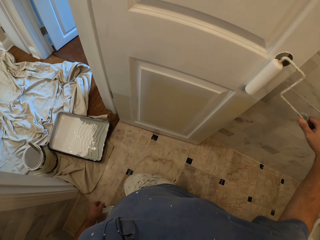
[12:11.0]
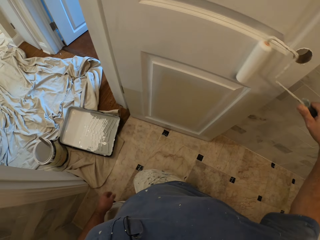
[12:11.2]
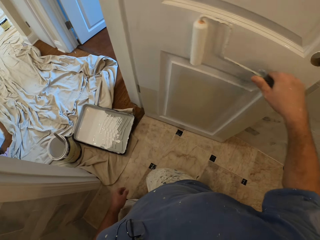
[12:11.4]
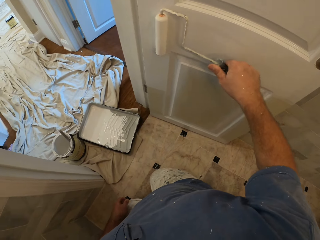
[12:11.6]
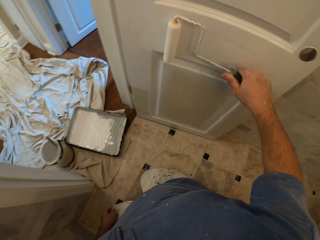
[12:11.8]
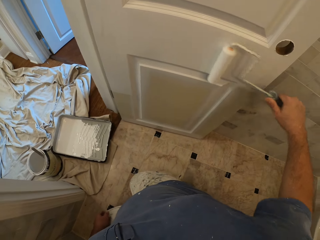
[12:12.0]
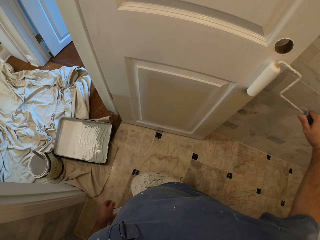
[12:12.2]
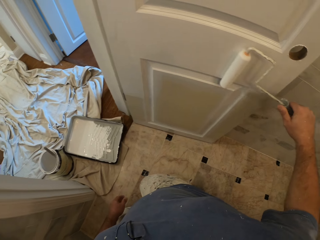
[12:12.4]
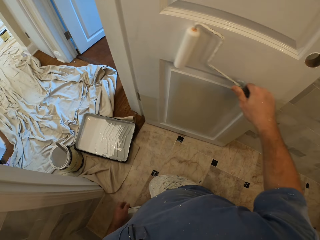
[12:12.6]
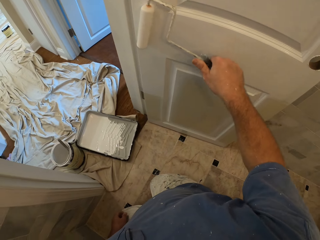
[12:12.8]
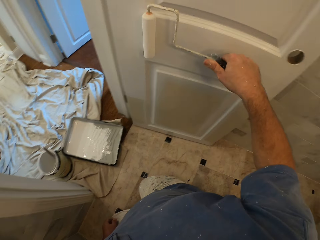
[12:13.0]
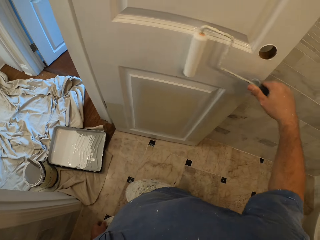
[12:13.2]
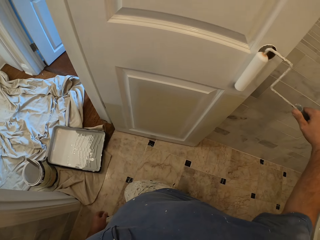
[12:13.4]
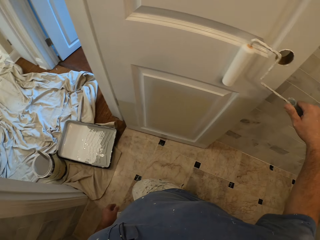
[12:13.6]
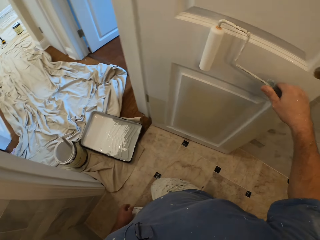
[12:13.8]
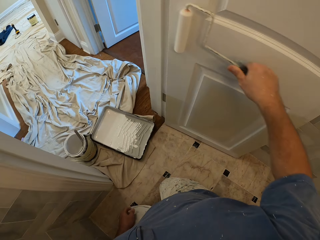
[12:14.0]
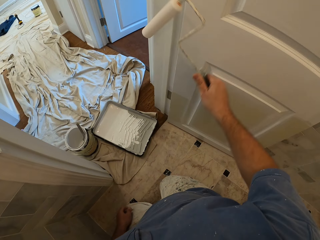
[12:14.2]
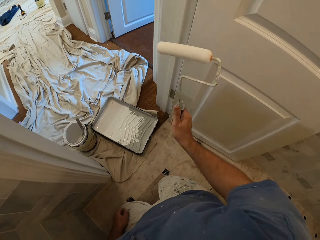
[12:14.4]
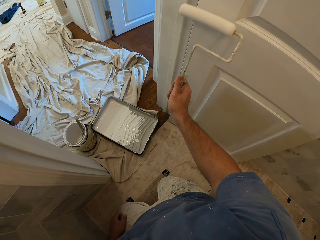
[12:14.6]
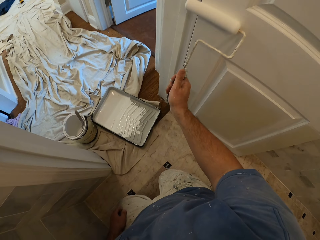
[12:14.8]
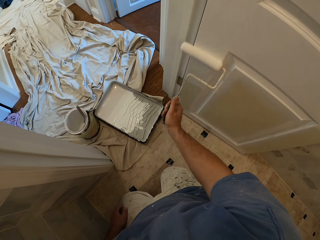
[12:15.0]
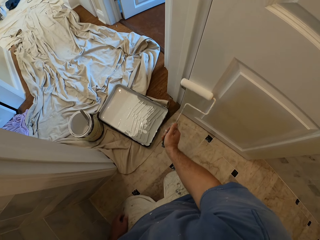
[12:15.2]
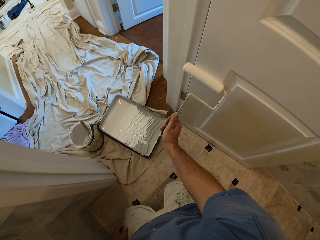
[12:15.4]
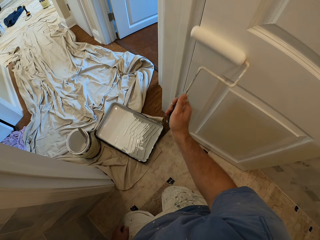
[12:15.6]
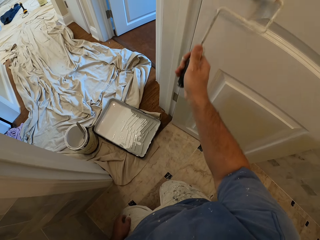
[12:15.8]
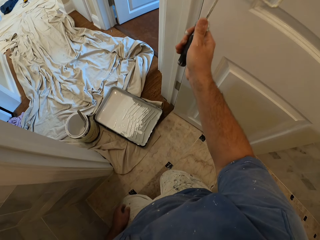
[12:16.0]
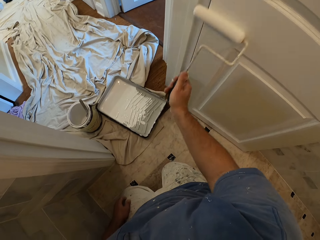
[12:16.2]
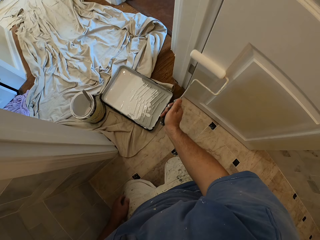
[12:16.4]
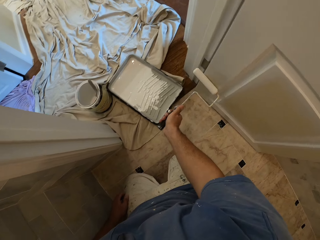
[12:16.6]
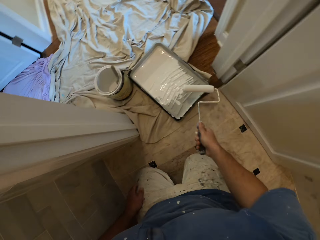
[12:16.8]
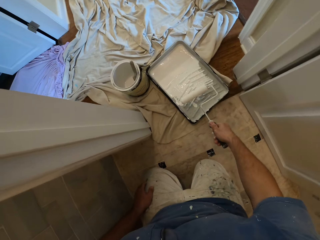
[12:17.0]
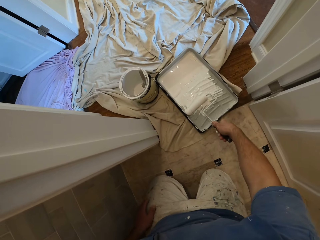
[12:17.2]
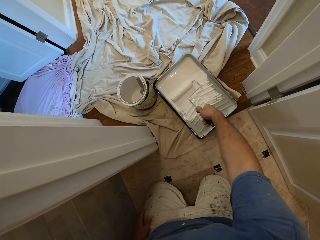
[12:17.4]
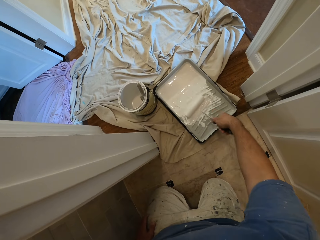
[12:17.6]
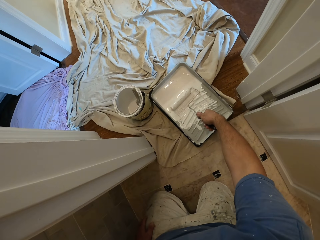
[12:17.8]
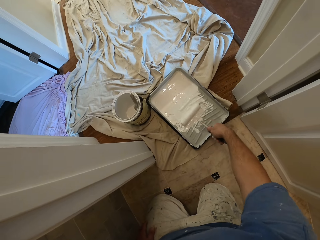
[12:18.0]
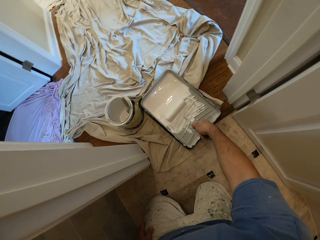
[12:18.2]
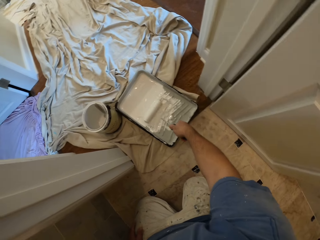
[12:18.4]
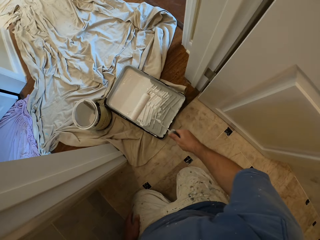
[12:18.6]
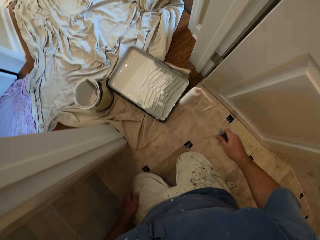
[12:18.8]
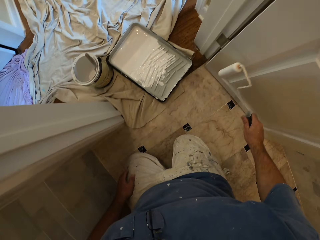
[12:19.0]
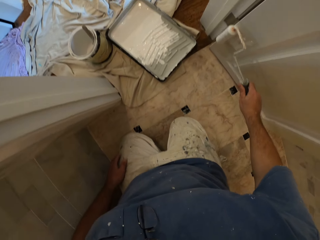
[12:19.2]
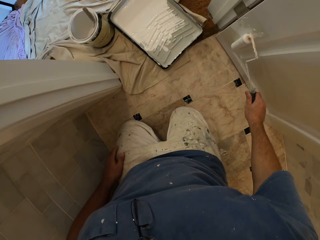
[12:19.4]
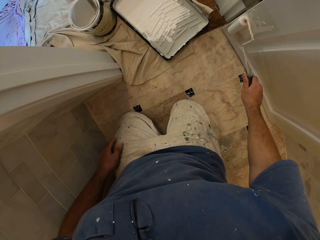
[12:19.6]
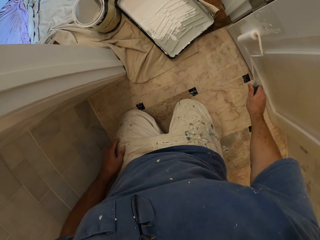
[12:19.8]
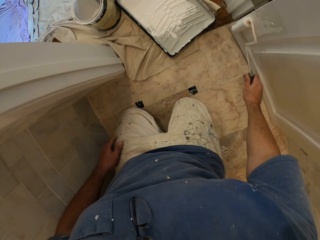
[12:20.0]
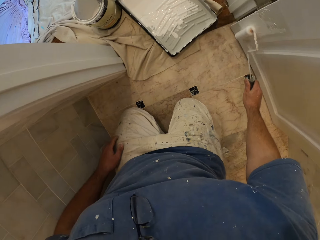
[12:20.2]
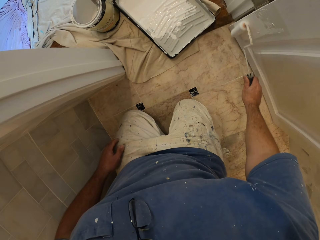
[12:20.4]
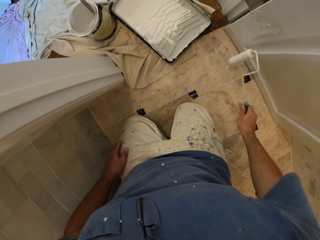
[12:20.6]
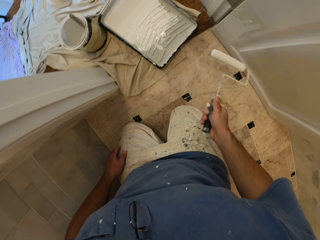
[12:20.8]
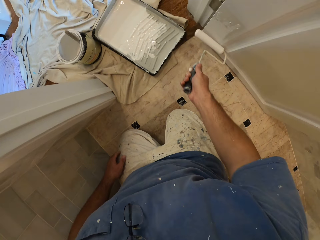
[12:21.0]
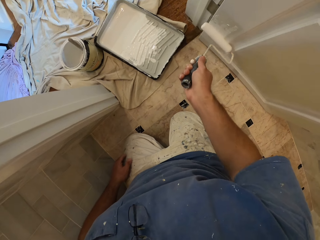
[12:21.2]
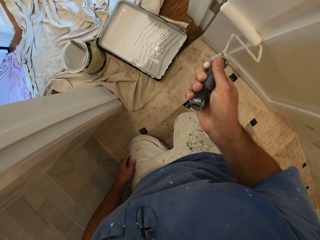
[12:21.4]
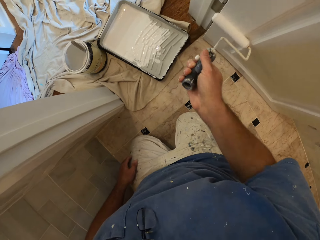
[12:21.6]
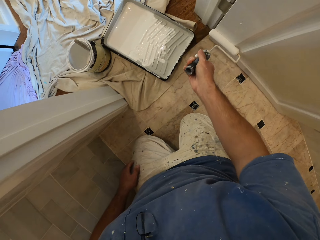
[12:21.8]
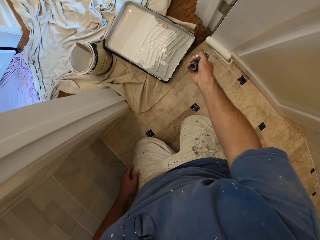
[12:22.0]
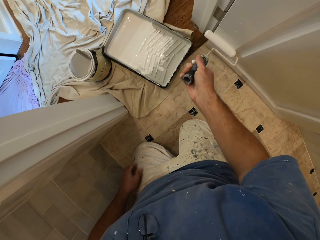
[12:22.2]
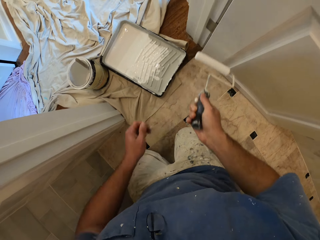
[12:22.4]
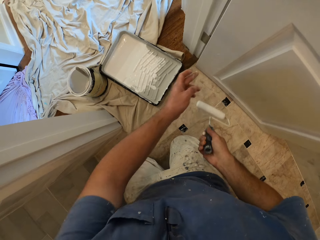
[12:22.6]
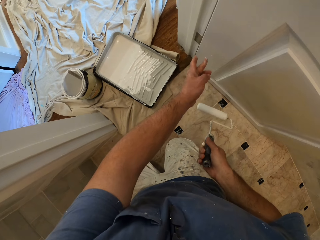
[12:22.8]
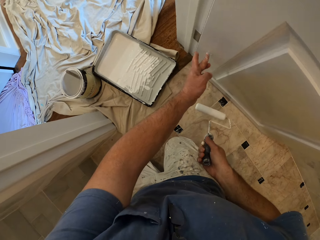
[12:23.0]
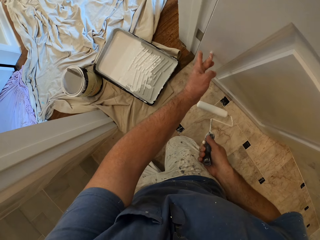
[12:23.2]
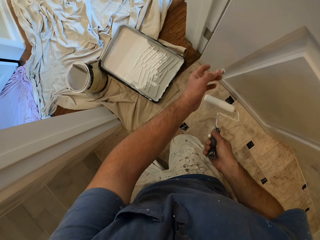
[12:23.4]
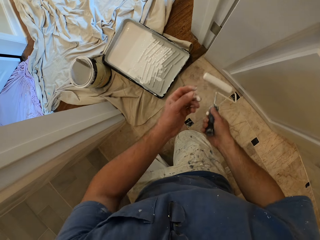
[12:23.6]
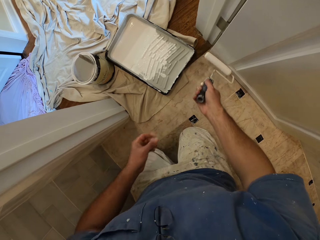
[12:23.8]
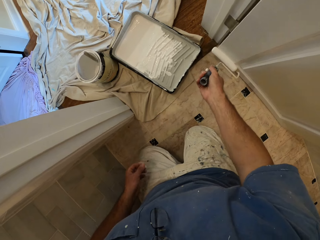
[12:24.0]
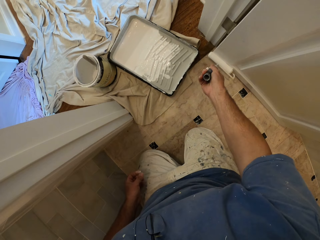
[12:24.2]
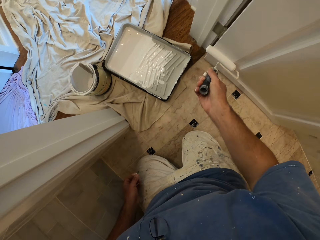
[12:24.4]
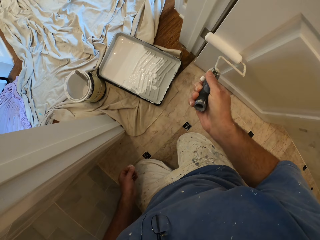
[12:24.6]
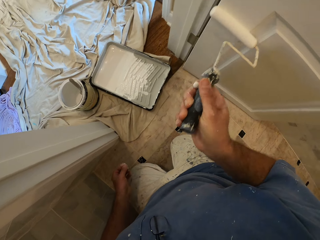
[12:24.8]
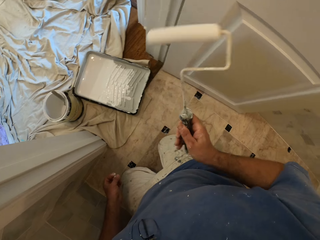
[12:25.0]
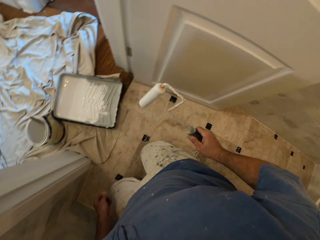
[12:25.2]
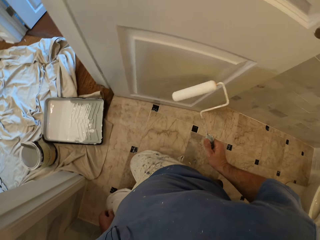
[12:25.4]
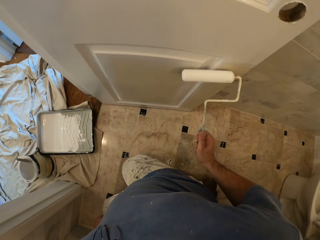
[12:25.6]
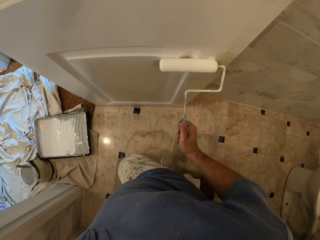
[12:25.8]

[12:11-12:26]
The camera wearer dips the paint roller into the paint tray. He rolls the roller brush in the container. He paints the door with the paint roller. He rubs the paint with his finger. He paints the door.

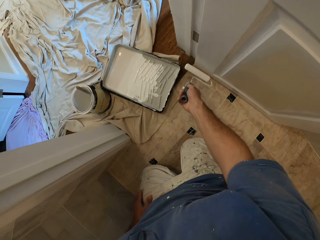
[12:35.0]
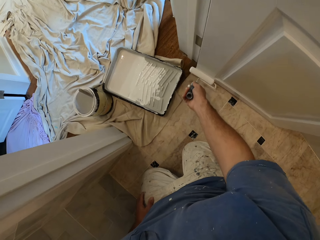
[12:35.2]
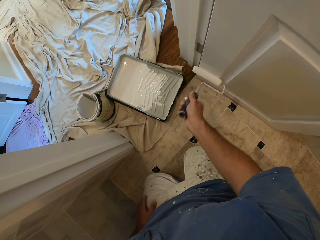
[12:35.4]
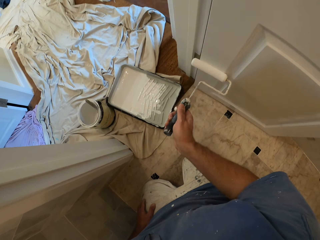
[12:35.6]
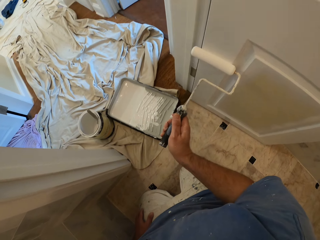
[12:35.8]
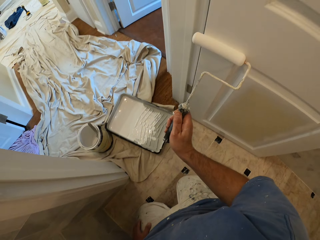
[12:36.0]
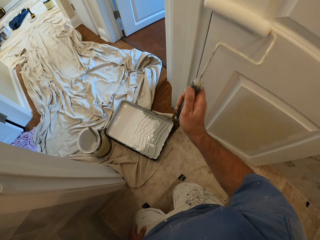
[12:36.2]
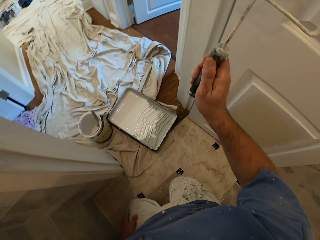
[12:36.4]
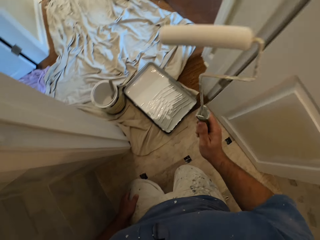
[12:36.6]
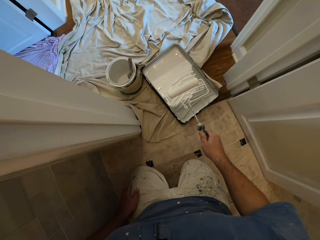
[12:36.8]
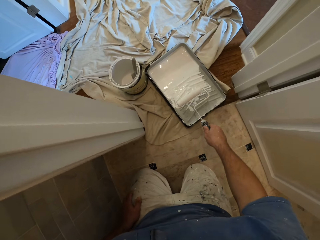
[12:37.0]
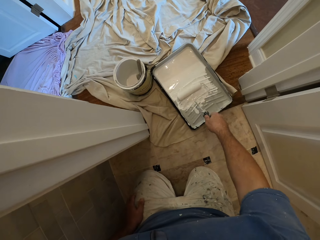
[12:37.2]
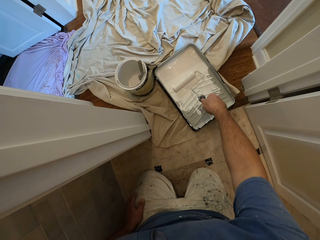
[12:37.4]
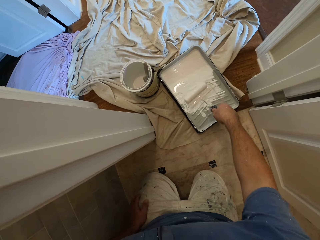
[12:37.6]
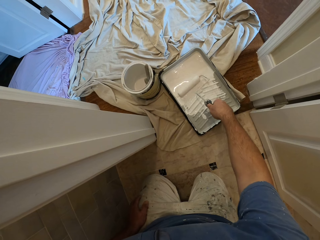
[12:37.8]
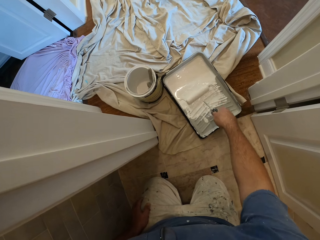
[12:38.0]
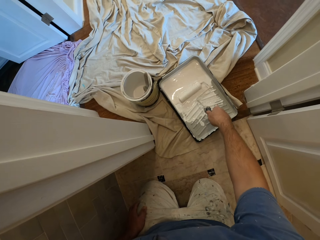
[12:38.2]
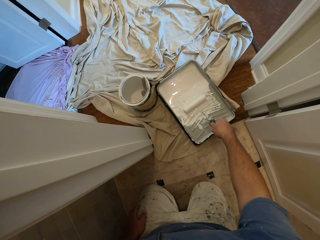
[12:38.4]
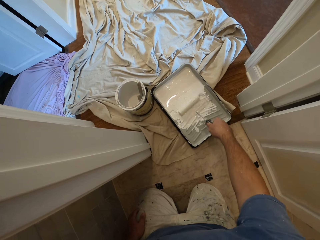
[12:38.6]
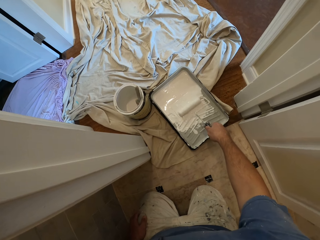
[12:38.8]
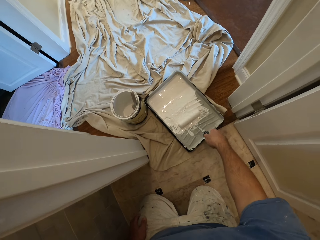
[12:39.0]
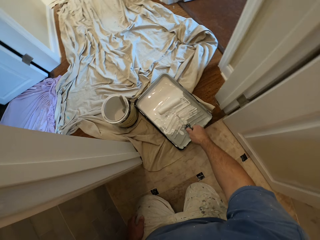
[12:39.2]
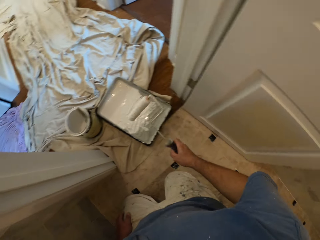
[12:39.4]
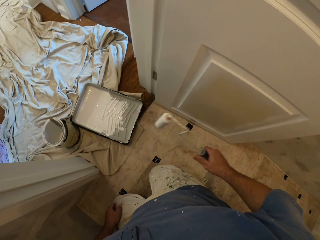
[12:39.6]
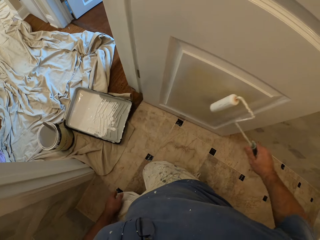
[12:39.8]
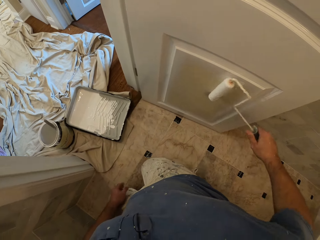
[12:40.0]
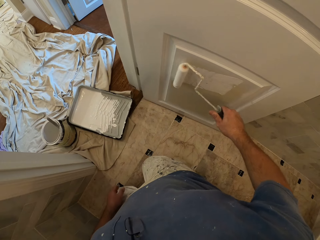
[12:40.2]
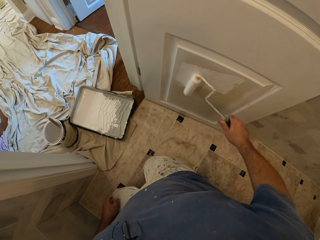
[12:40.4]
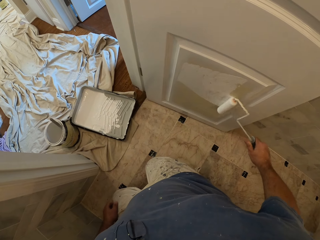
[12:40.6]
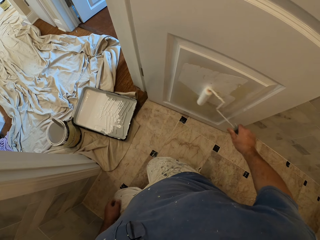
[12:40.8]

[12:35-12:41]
The camera wearer rolls the roller brush in the container. They dip the paint roller into the paint tray. They paint the door with the paint roller.
